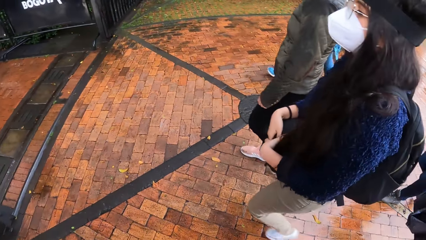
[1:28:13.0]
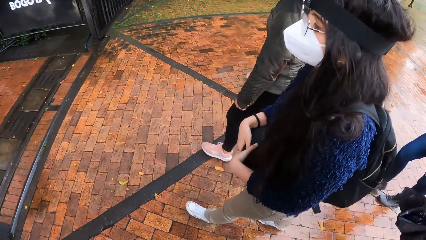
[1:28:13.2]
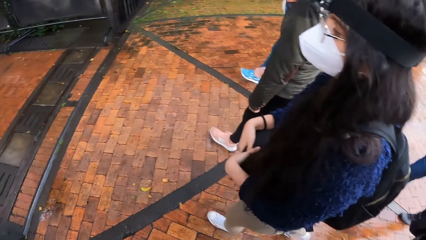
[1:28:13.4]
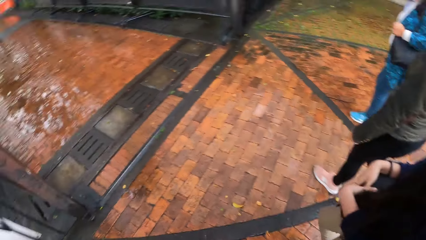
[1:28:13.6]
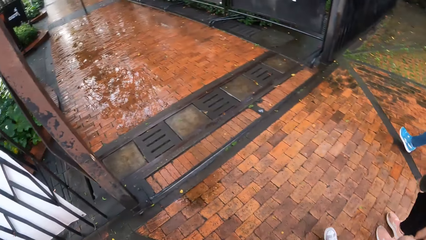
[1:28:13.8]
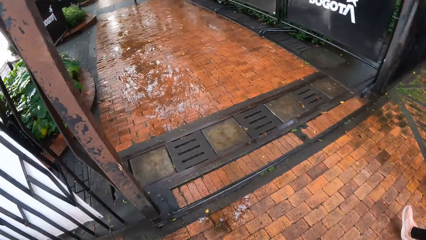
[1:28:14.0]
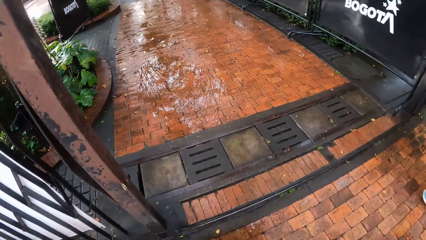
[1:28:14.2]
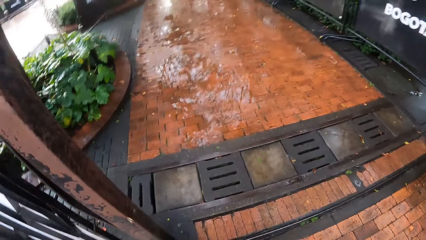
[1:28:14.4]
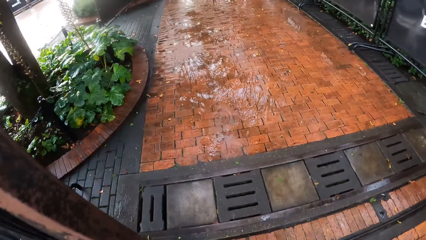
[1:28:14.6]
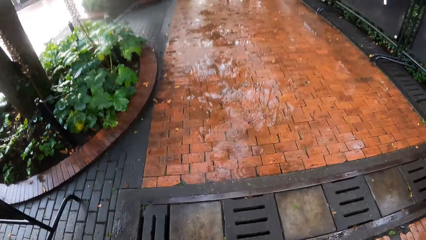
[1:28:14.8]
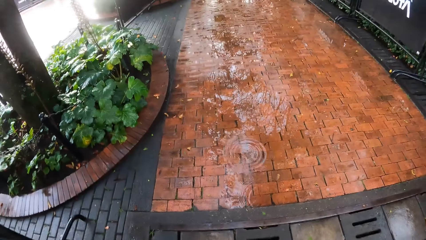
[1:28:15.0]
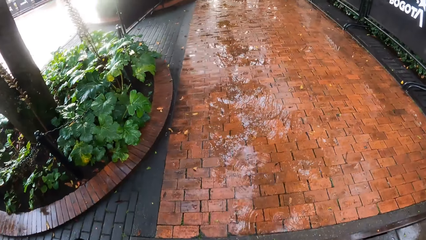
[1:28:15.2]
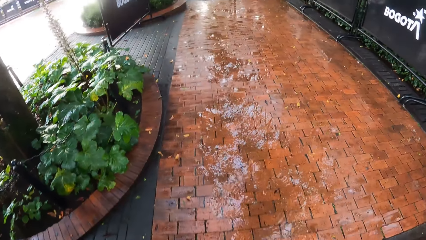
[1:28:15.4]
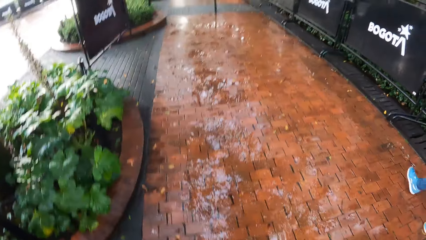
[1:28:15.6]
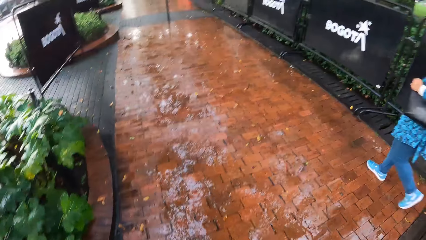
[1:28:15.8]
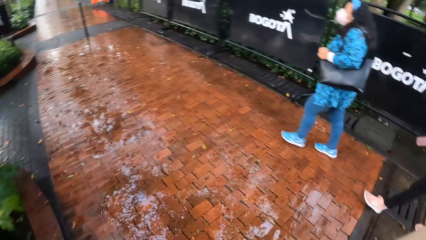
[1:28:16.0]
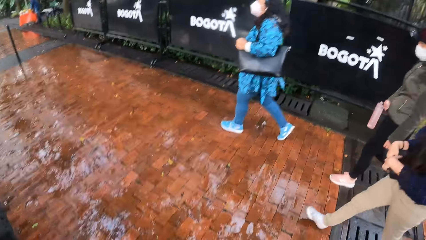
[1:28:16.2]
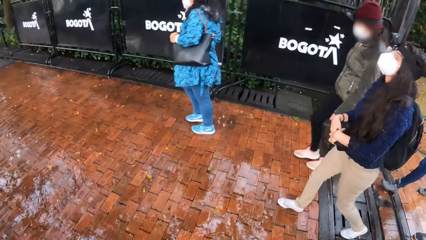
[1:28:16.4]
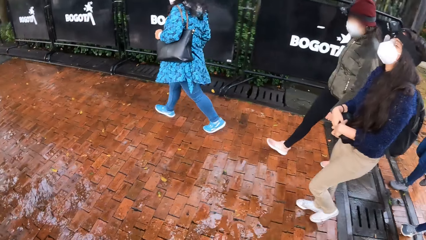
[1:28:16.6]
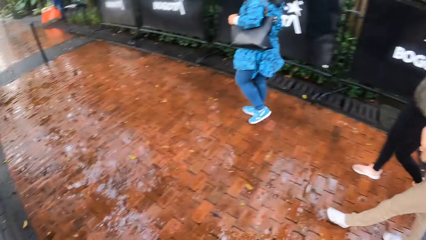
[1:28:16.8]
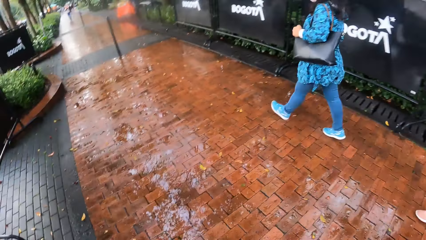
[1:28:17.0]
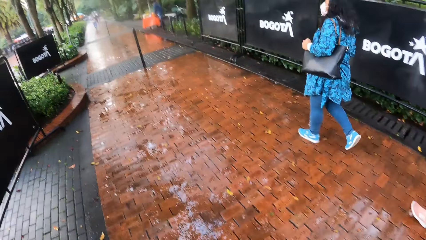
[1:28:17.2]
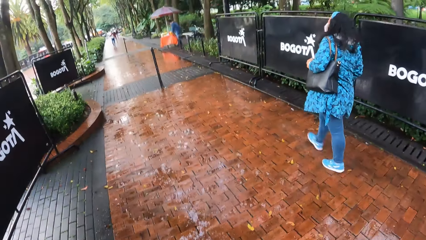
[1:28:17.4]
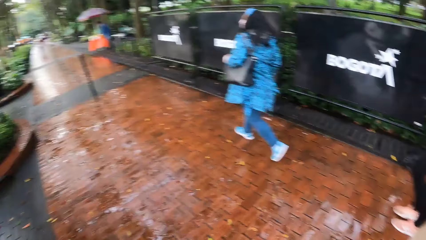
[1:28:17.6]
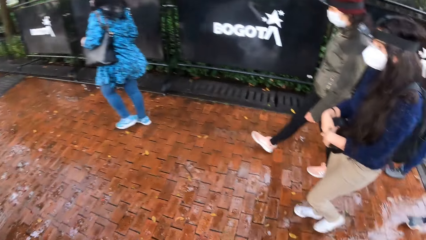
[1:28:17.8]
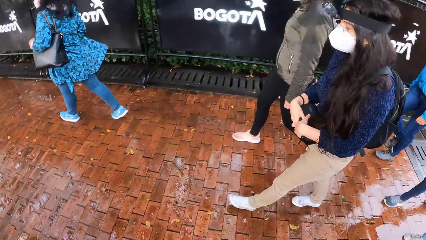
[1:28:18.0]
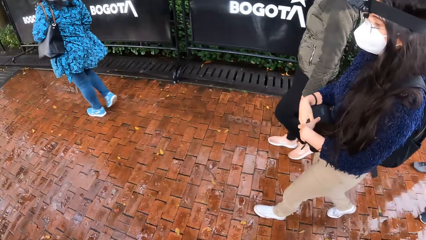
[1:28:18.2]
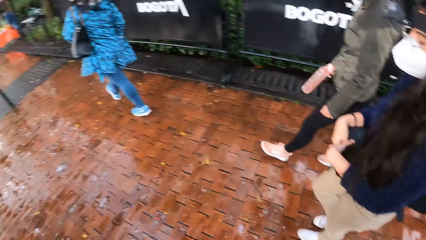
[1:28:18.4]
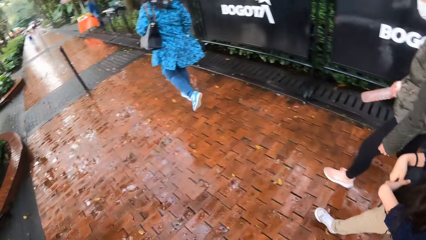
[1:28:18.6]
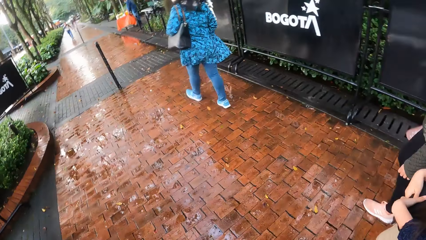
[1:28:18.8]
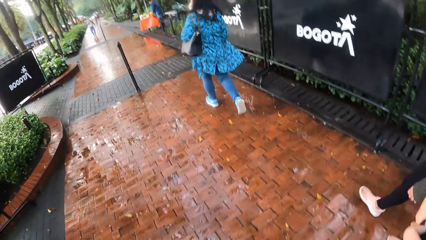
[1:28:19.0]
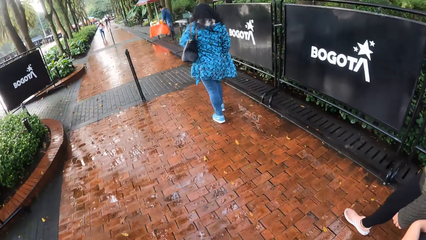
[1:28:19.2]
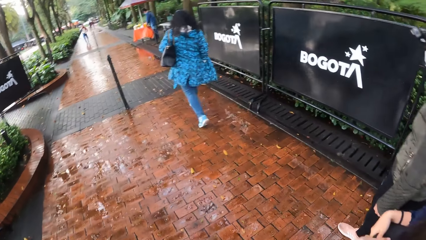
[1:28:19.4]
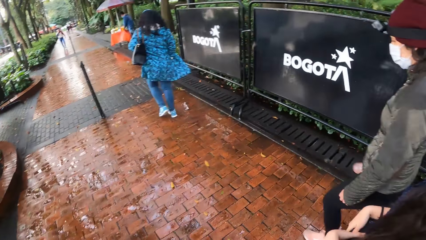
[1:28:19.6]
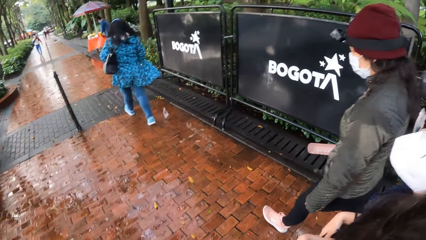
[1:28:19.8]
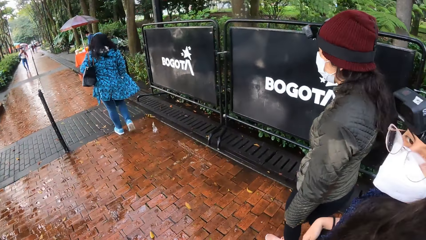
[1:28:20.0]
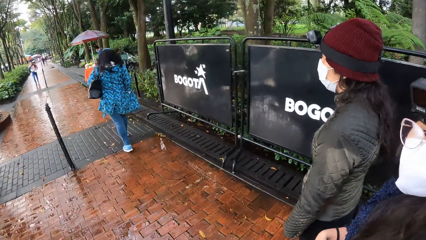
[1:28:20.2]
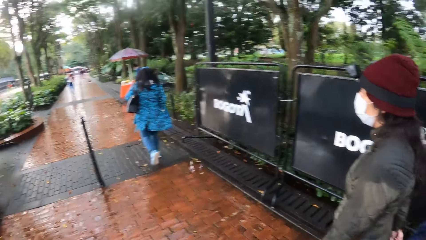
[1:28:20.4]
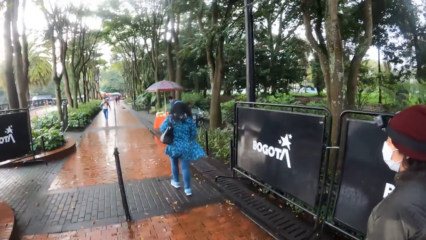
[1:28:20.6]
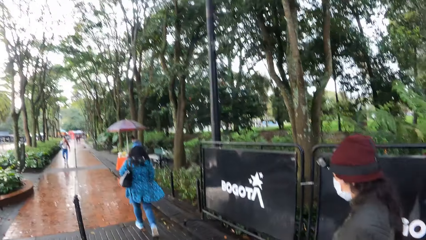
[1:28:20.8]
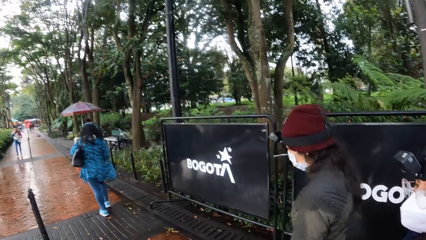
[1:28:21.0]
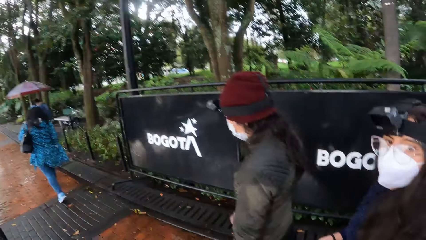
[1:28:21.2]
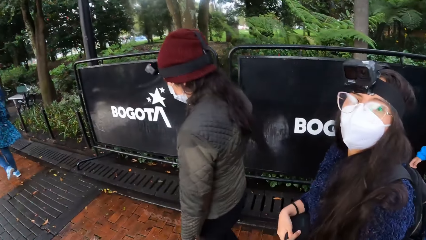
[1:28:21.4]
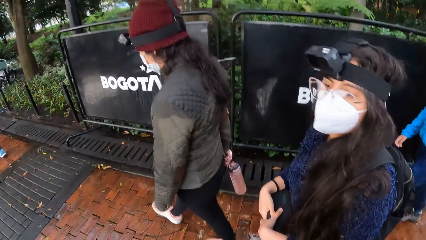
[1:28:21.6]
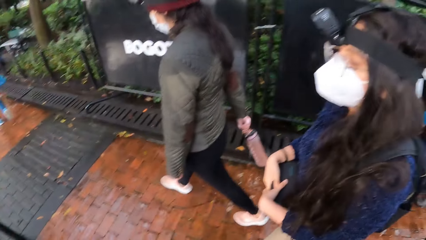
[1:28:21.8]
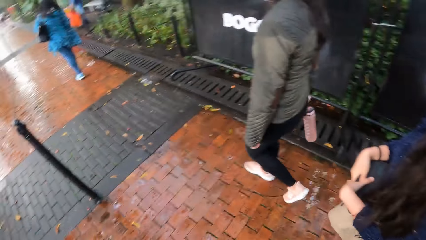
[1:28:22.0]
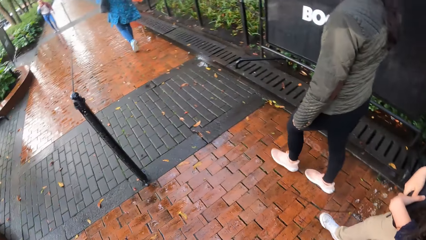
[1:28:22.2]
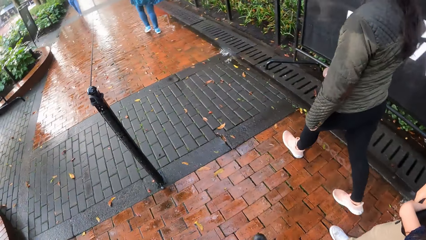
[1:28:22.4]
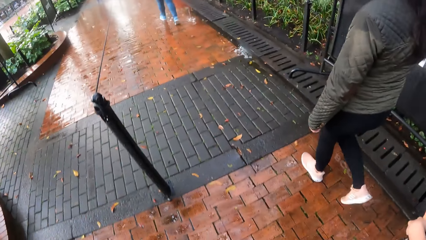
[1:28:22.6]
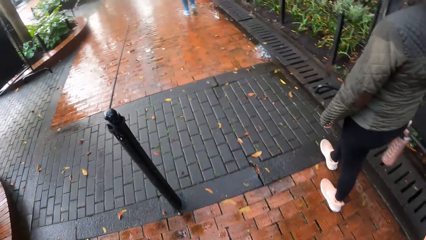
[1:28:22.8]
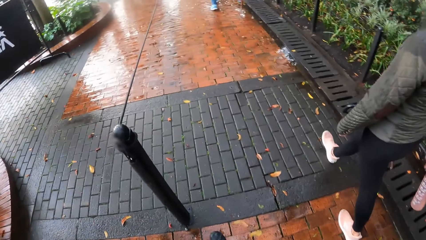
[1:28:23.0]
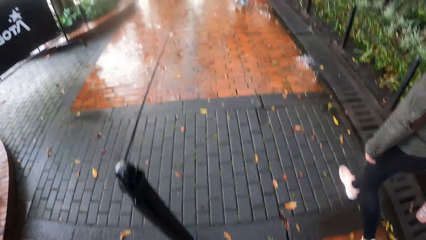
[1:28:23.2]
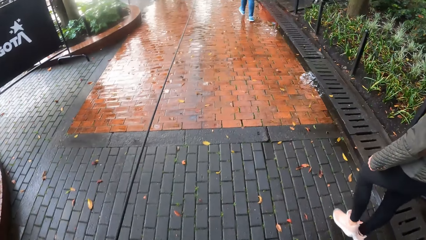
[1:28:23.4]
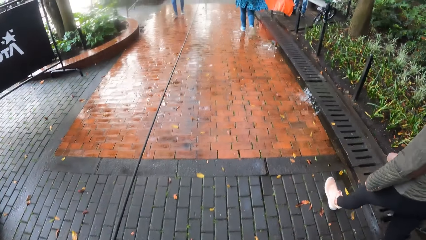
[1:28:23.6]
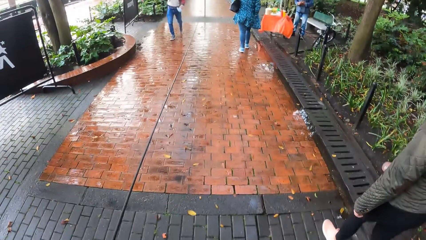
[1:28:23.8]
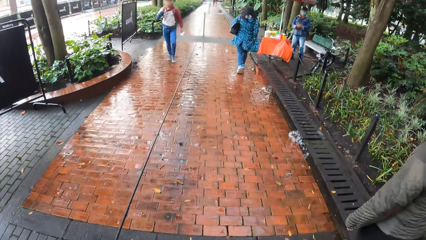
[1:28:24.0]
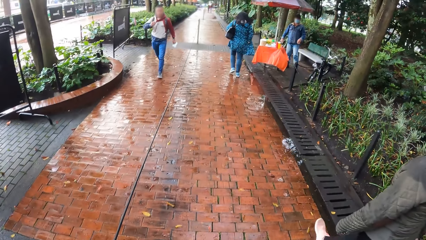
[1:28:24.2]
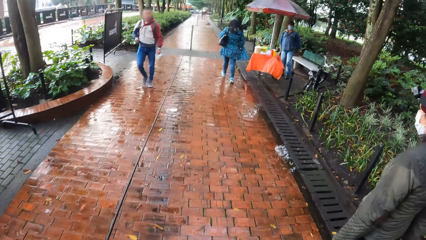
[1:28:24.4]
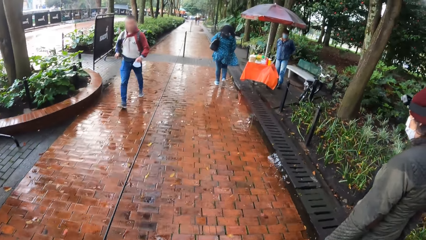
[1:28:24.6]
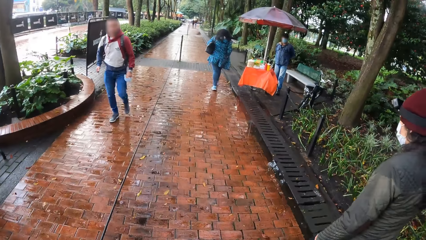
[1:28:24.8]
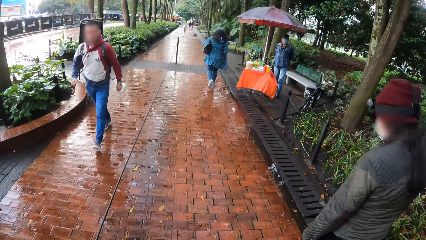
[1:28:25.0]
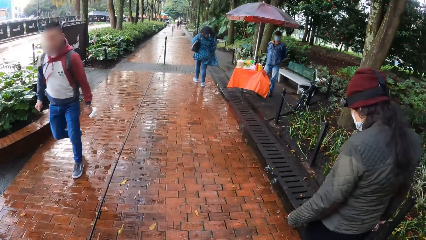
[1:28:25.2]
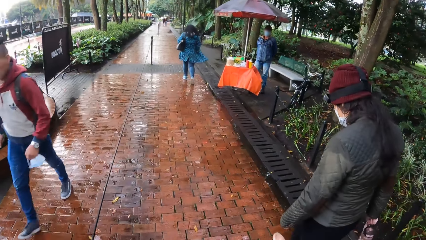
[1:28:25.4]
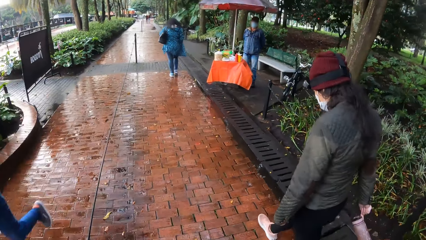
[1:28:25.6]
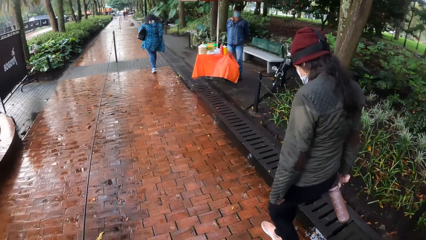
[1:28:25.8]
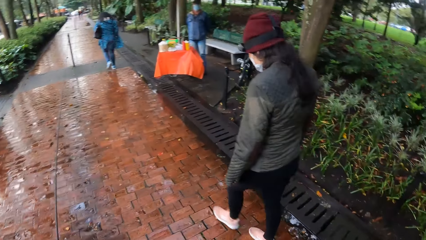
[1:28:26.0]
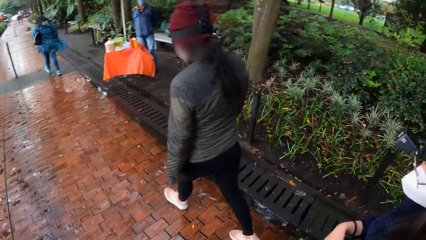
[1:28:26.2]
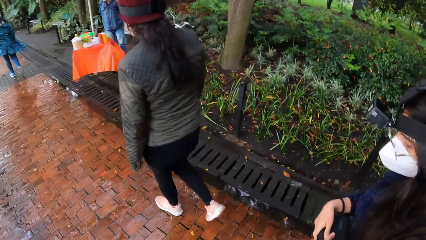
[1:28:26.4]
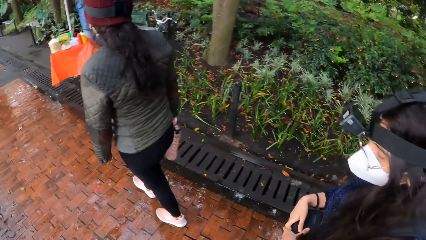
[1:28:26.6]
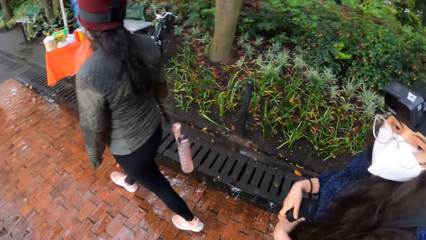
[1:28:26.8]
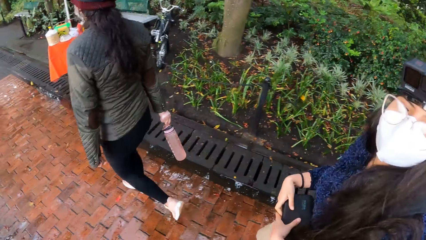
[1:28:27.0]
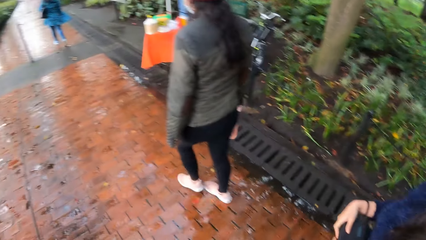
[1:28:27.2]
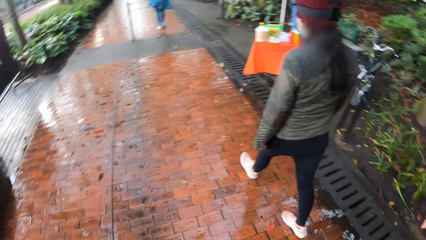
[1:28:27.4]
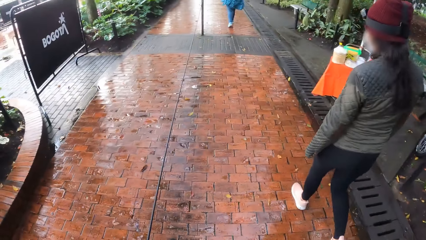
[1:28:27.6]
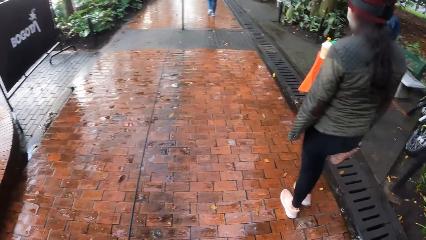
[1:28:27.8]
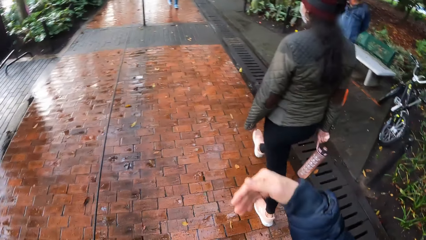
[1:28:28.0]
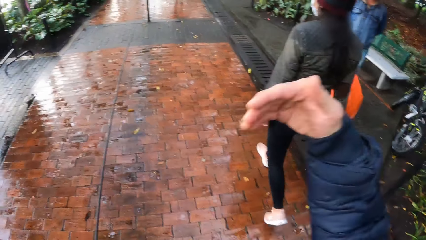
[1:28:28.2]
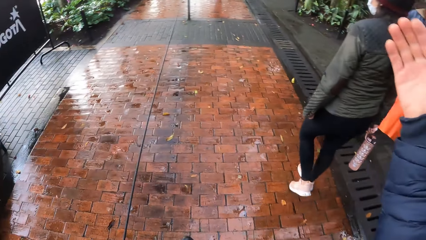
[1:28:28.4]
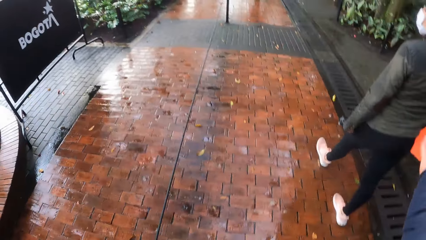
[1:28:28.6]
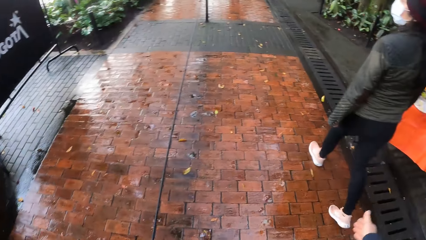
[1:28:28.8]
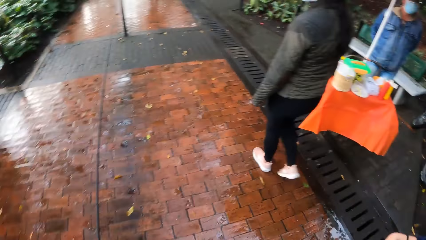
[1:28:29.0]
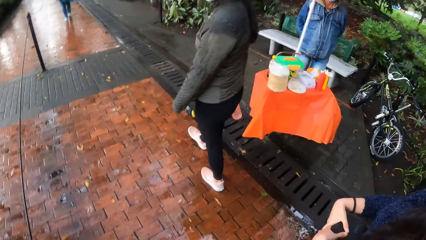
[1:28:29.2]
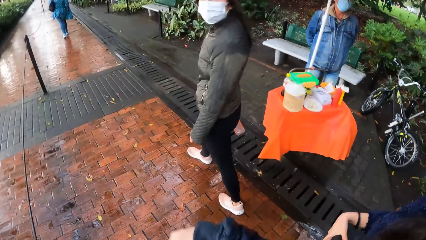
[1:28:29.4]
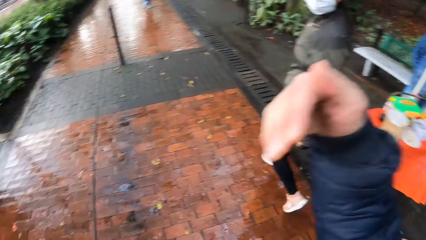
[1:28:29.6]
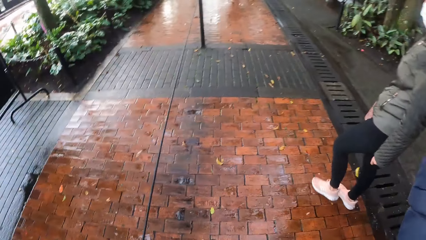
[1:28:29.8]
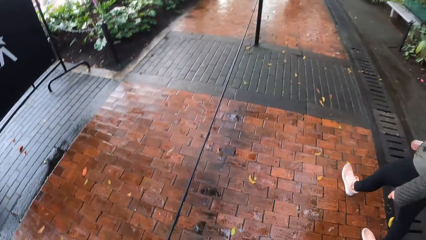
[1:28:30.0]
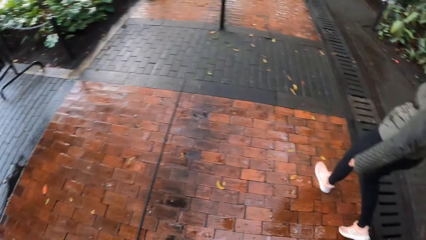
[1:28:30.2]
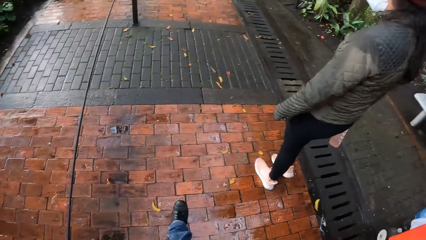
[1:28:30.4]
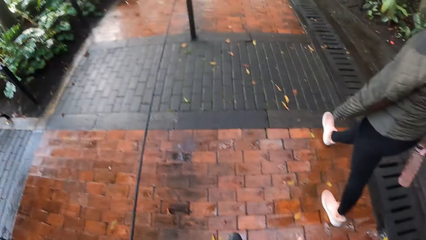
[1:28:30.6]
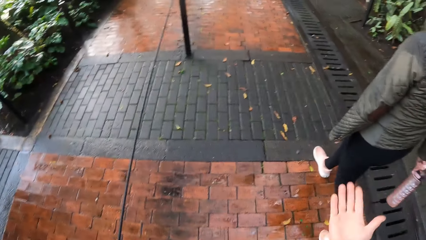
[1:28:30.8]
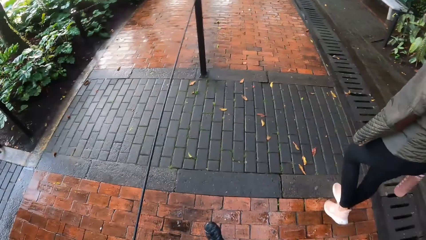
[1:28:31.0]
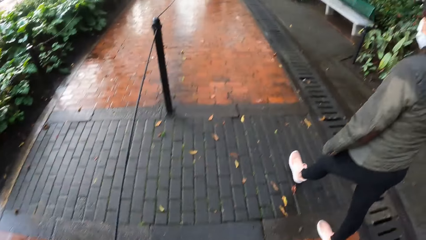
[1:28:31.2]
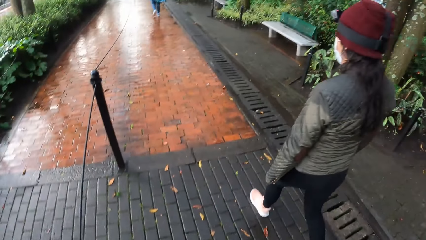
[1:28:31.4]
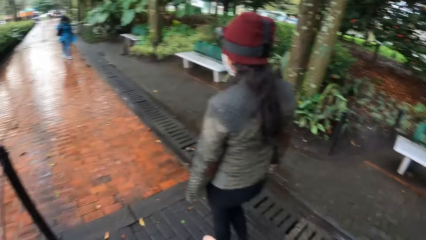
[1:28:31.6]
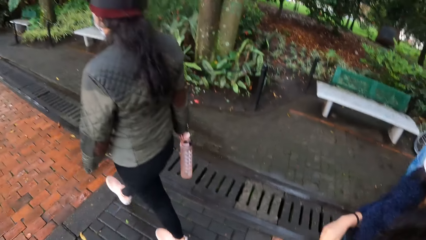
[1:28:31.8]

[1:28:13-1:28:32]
The camera wearer walks into a park with the group of people. They exit the gate. A woman walks past the camera wearer, a second woman, a third woman and a fourth woman. The camera wearer interacts with the second woman. They walk on the pavement. They interact with the second woman.
